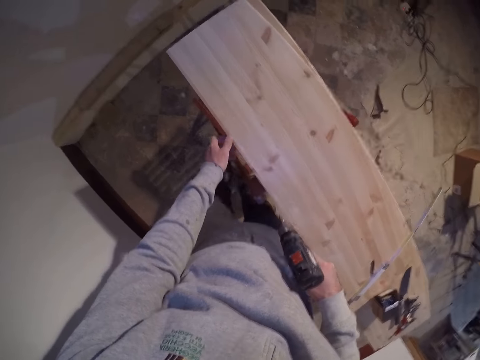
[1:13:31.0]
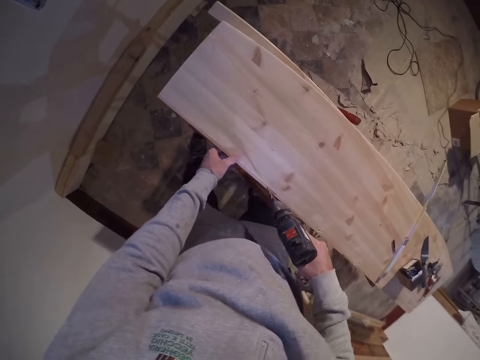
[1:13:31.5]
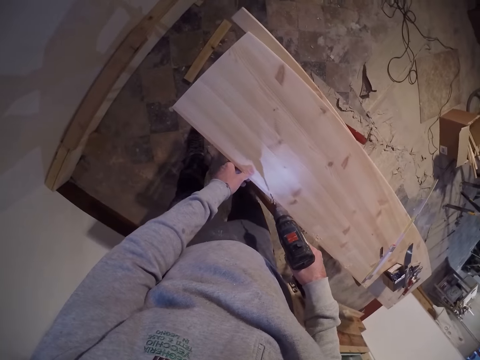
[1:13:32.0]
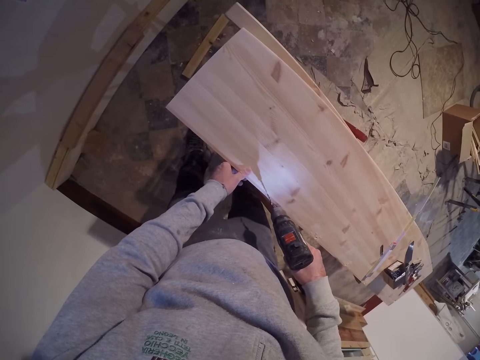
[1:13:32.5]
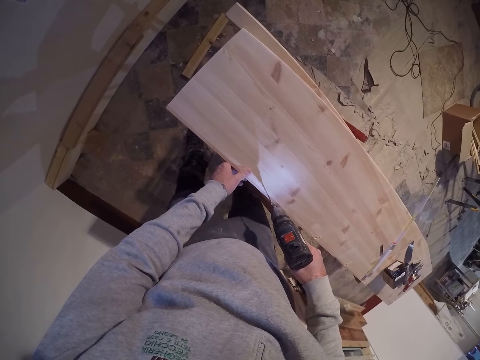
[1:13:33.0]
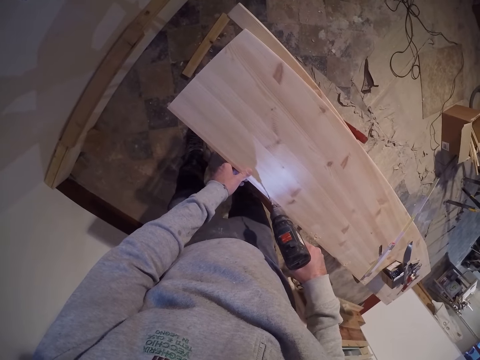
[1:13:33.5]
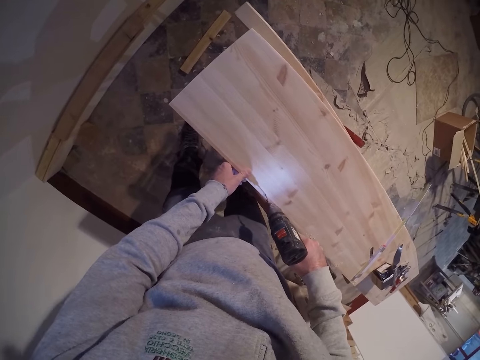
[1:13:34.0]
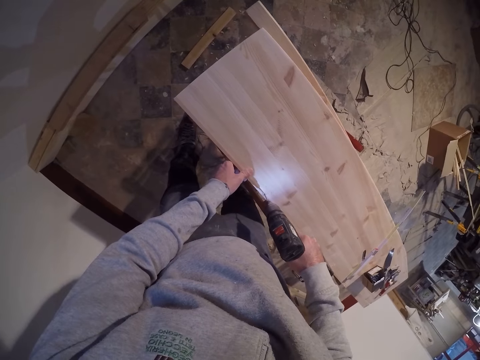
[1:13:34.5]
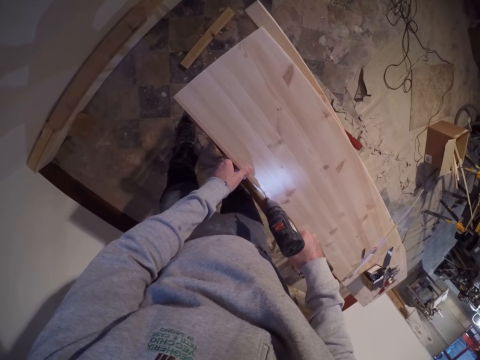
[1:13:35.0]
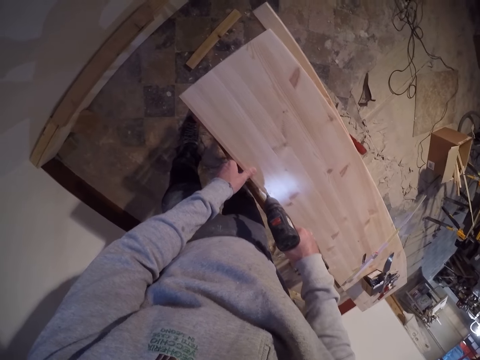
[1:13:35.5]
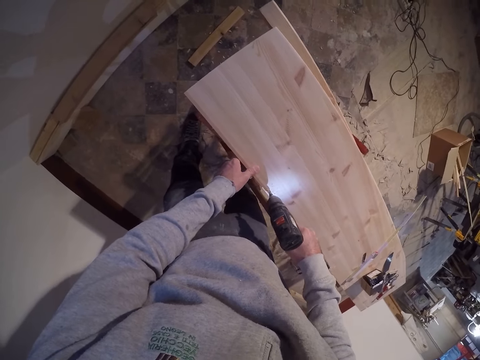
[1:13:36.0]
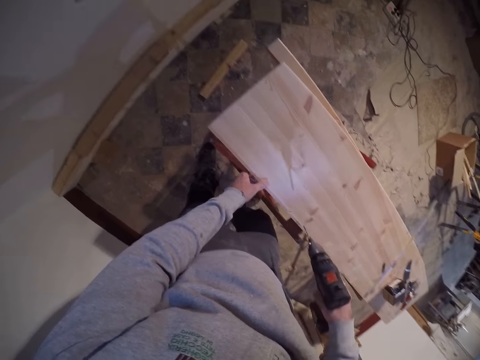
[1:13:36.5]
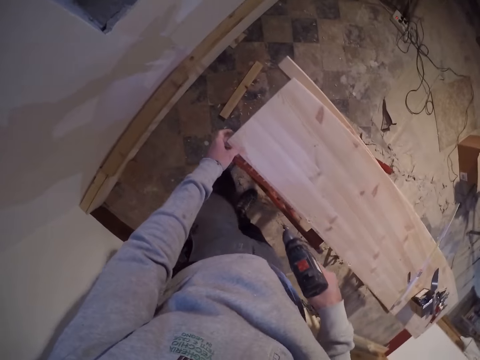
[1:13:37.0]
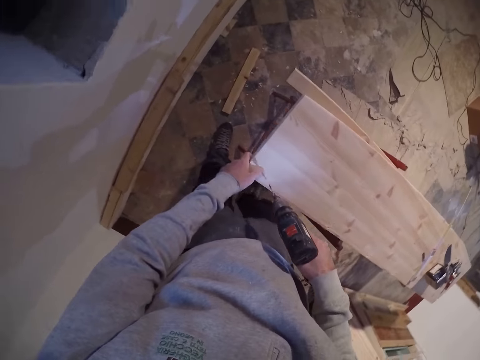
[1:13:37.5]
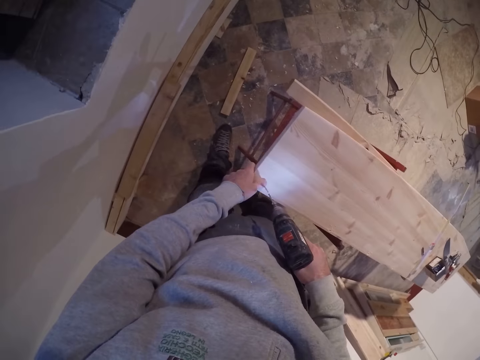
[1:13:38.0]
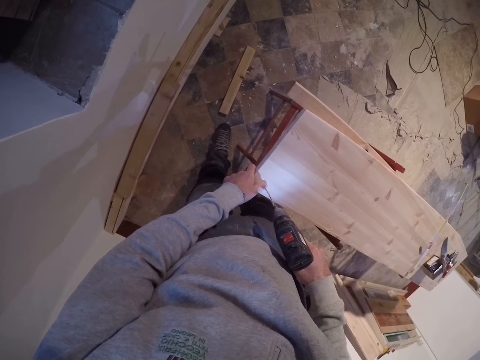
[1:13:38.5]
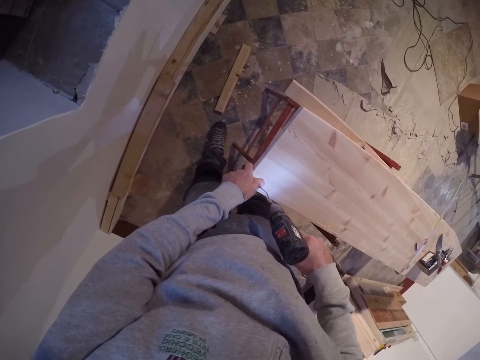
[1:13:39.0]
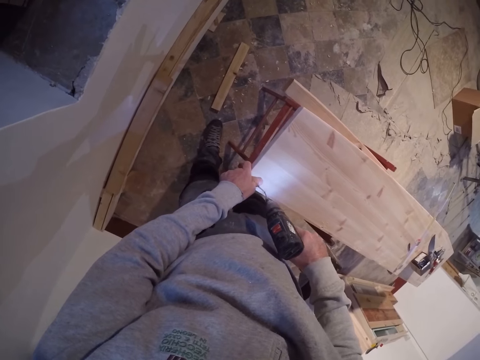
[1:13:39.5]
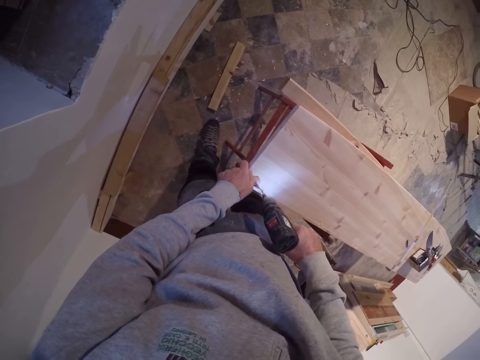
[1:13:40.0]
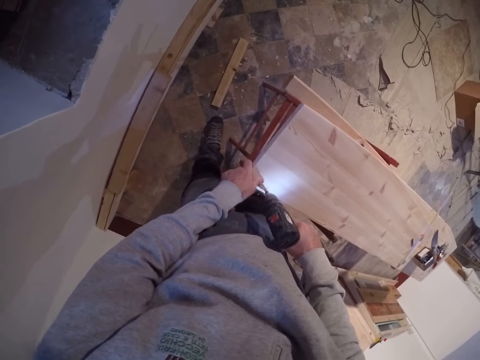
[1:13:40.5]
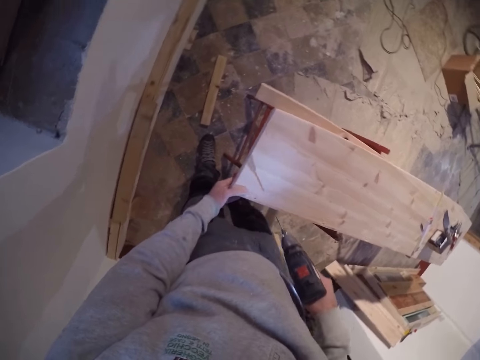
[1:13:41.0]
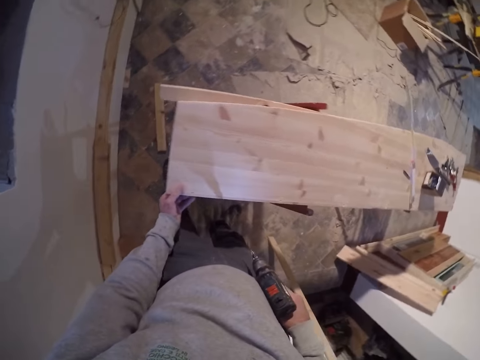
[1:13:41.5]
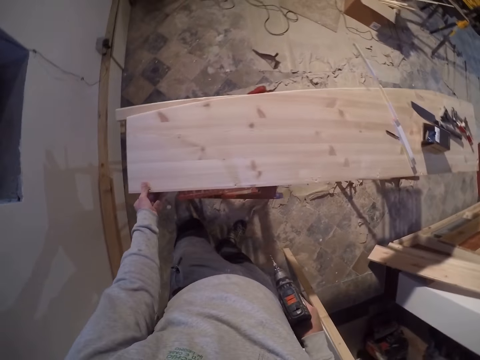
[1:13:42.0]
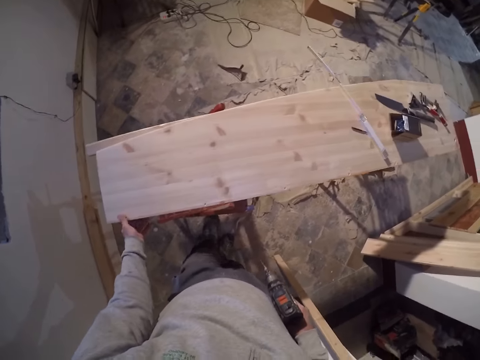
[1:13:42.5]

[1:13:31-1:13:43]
The camera wearer grips the board with his left hand. He drills the board with the drilling machine in his right hand. He grips the board with his left hand. He drills the board with the drilling machine in his right hand.

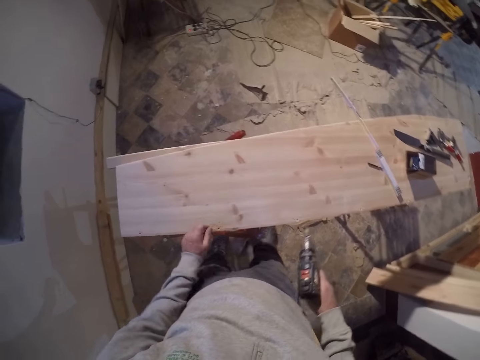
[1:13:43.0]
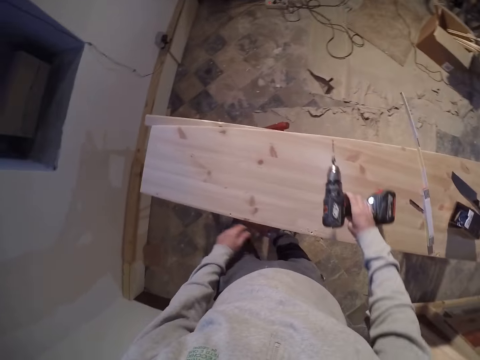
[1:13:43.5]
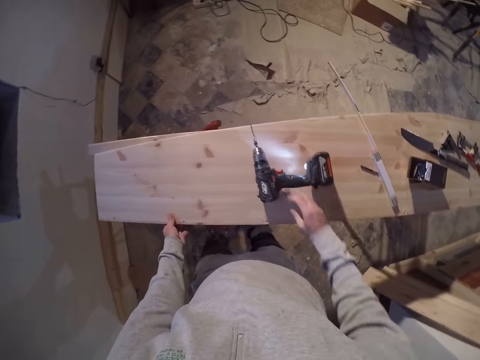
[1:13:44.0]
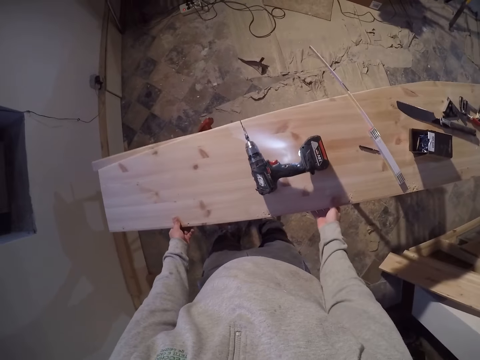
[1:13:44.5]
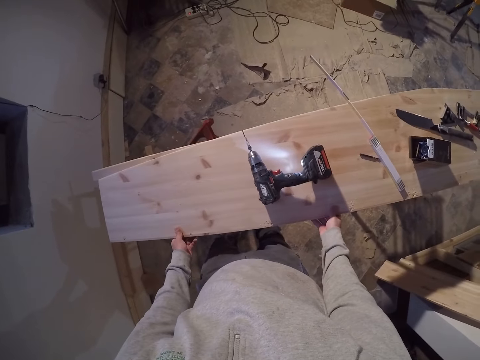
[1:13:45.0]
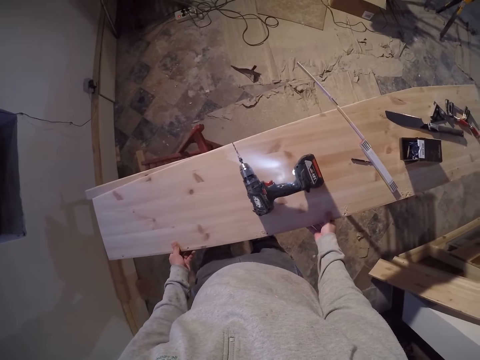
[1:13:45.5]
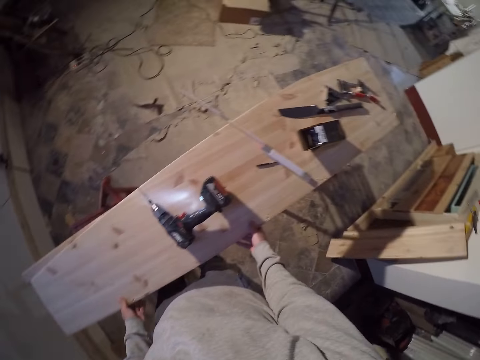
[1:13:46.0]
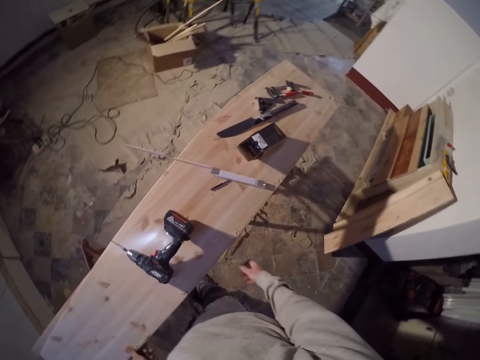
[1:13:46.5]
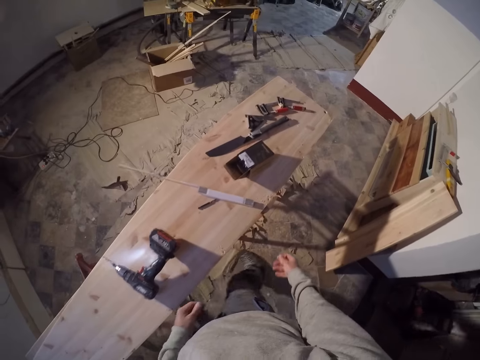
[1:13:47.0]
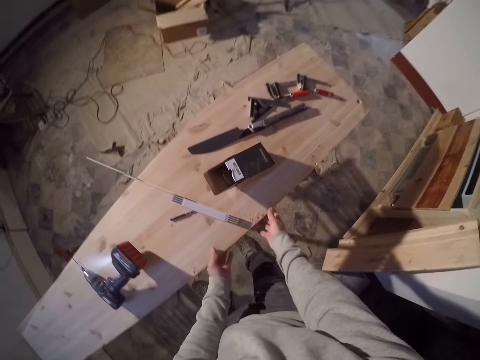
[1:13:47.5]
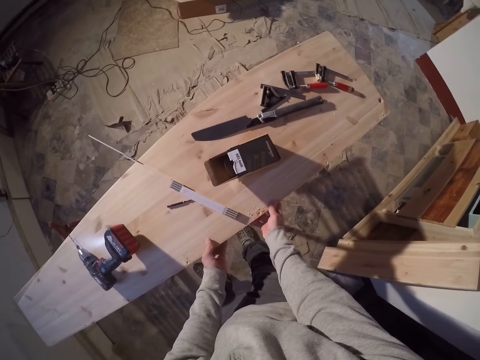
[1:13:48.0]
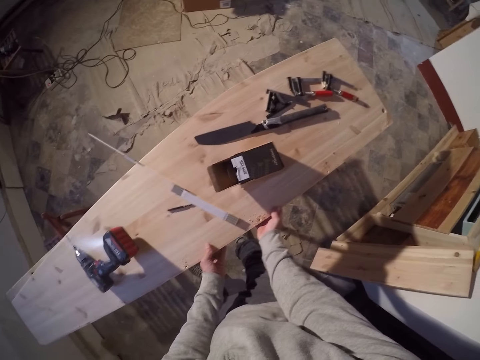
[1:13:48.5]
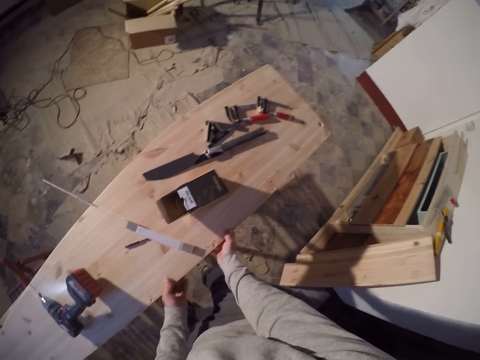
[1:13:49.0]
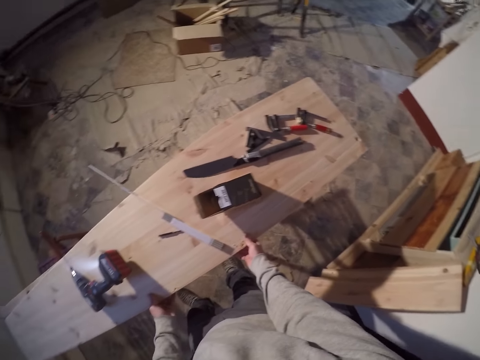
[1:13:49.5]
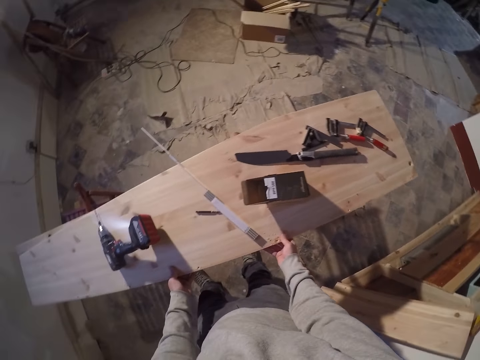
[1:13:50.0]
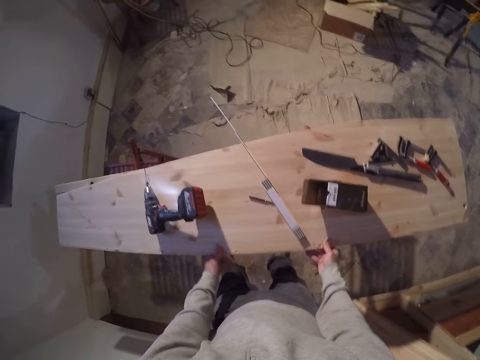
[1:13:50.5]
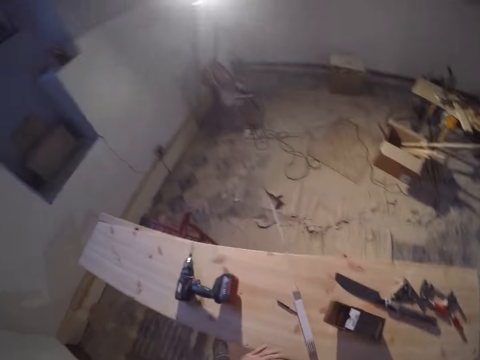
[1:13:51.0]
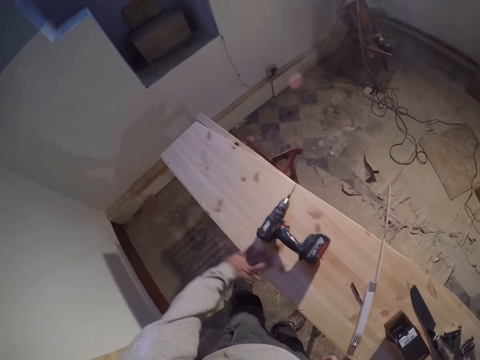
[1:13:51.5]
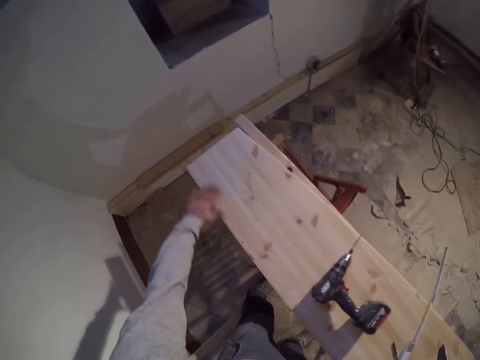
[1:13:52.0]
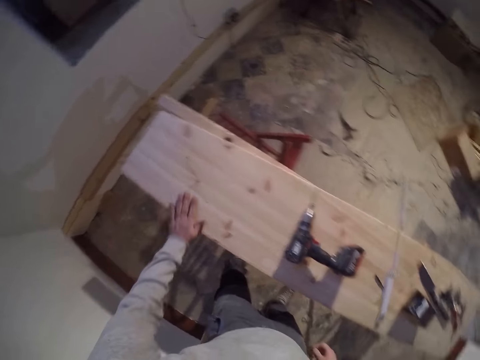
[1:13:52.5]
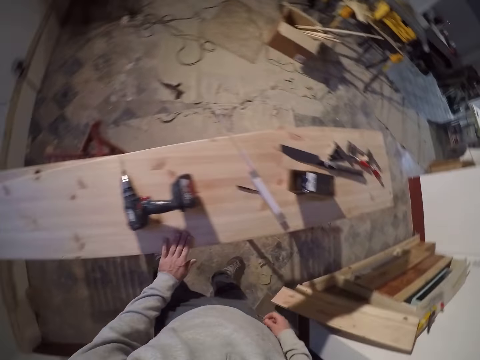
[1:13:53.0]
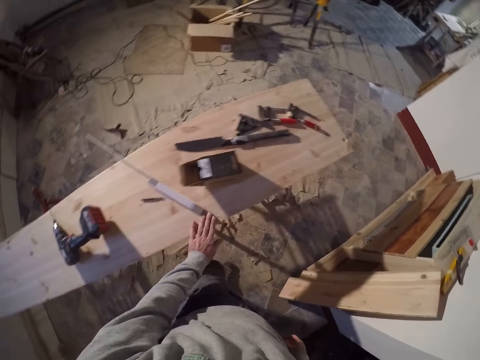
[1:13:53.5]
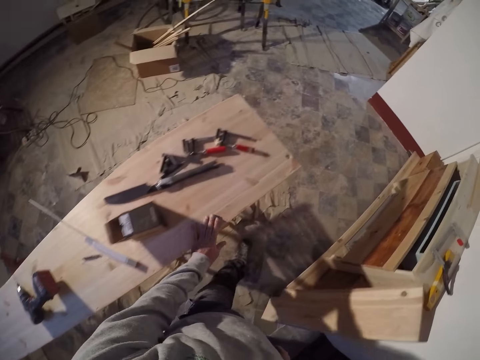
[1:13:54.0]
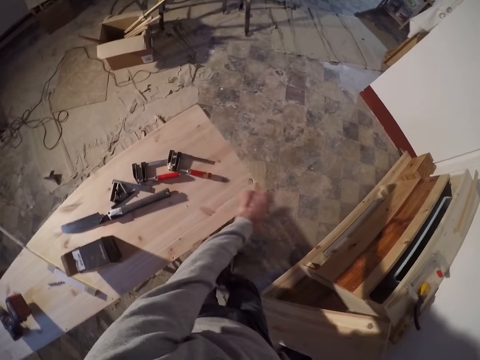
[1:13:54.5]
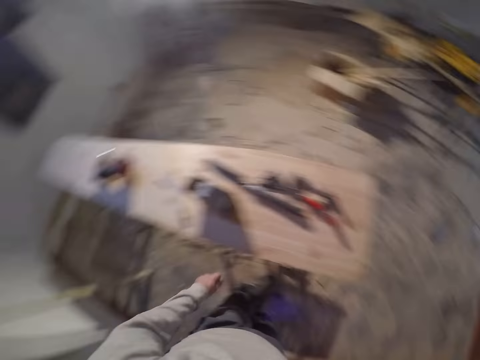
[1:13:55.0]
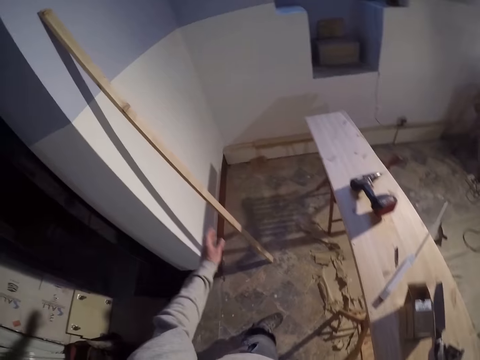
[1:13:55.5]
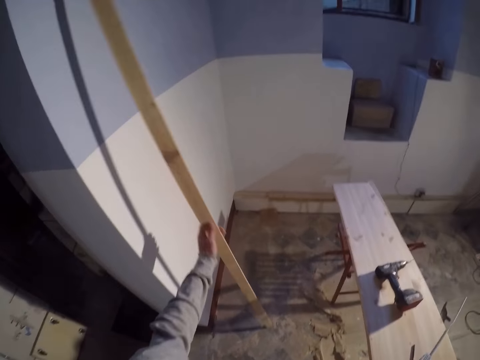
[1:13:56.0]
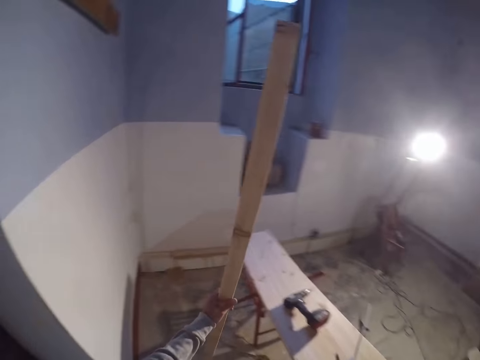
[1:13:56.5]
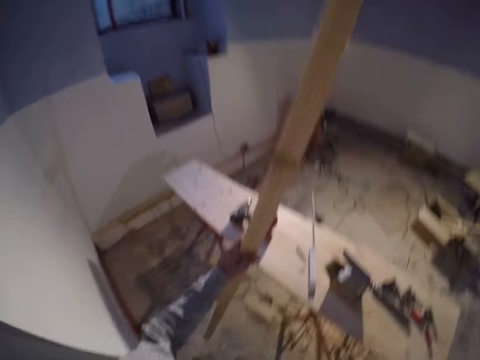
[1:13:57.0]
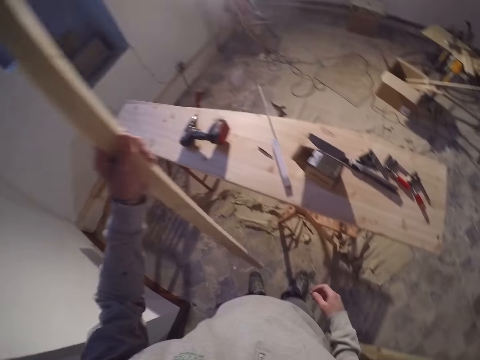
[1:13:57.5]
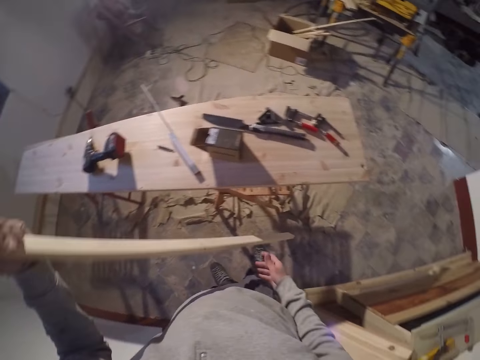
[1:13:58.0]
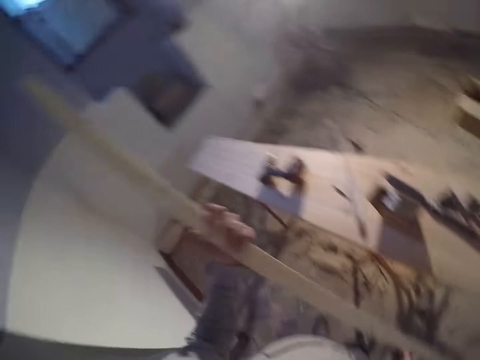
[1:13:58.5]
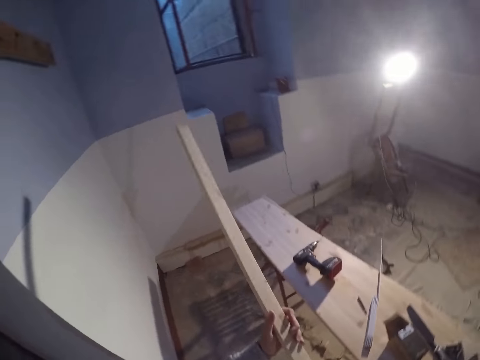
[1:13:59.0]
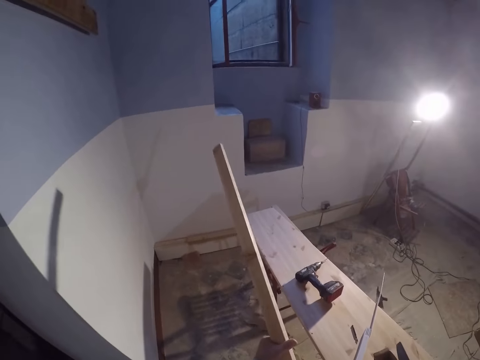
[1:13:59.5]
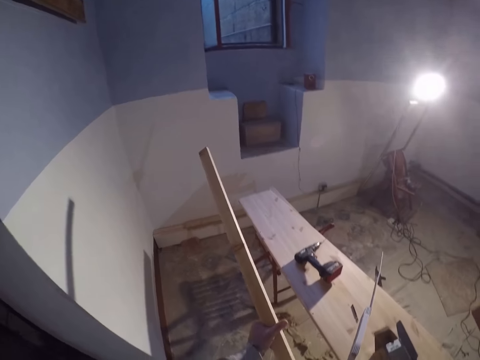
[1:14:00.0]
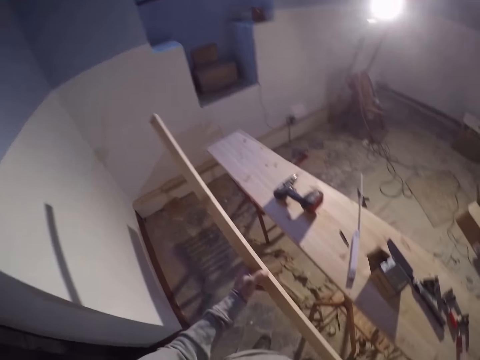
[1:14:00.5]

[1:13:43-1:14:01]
The camera wearer wipes the board with his left hand. He drops the drilling machine on the board with his right hand. He adjusts the board on a stand with both hands. He moves the wood. He rubs the wood. He picks the long wood or piece of wood from the wall with his left hand. He turns the piece of wood. He grips the long wood in both hands.
